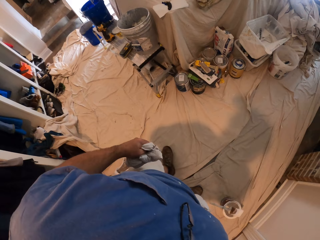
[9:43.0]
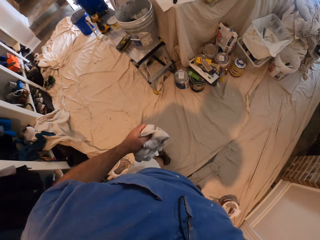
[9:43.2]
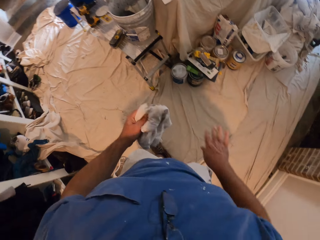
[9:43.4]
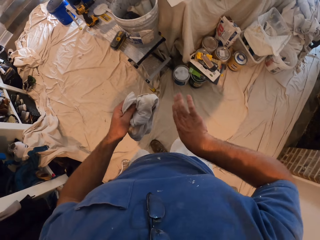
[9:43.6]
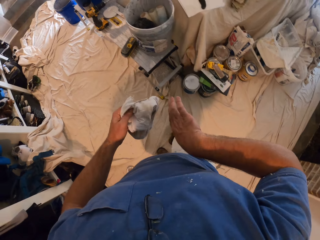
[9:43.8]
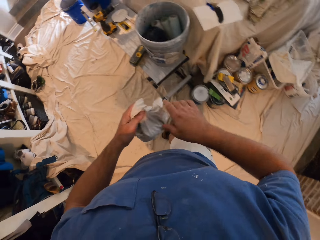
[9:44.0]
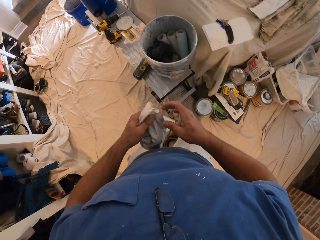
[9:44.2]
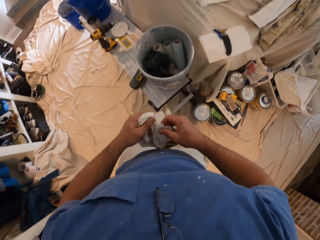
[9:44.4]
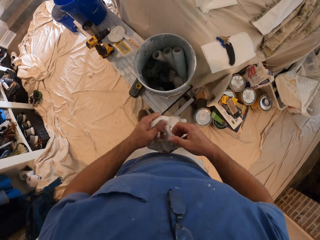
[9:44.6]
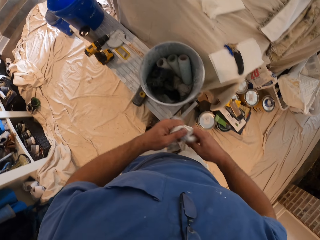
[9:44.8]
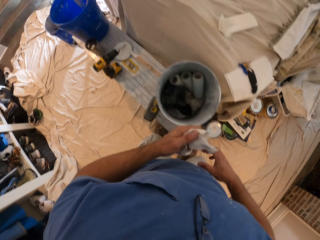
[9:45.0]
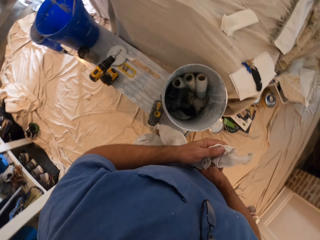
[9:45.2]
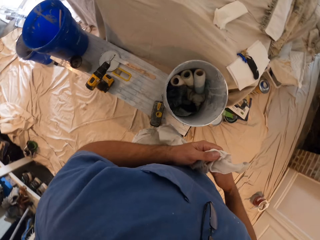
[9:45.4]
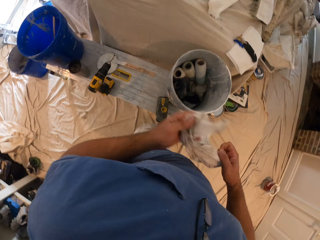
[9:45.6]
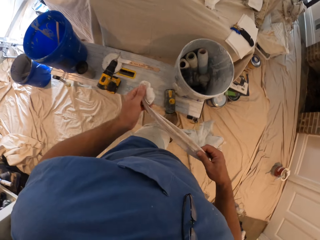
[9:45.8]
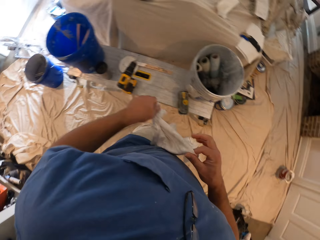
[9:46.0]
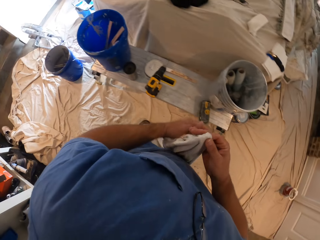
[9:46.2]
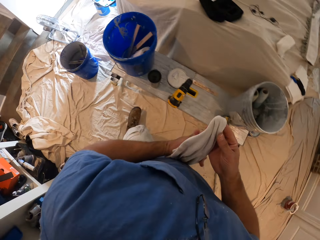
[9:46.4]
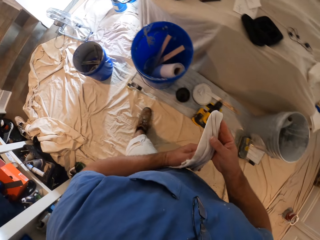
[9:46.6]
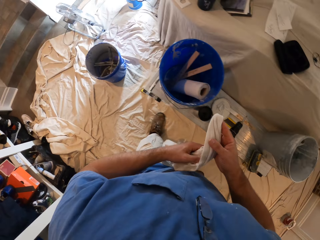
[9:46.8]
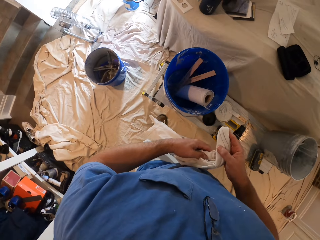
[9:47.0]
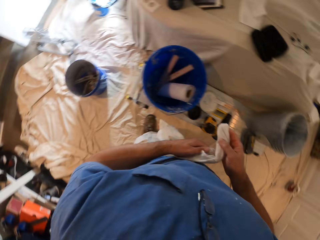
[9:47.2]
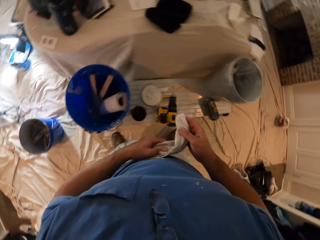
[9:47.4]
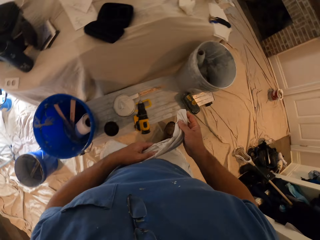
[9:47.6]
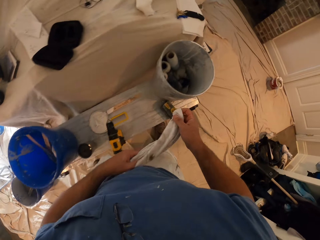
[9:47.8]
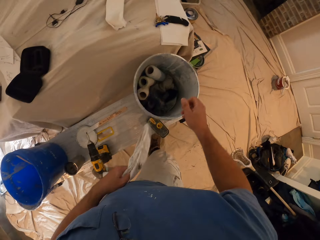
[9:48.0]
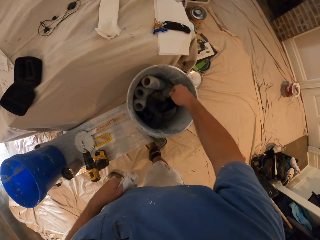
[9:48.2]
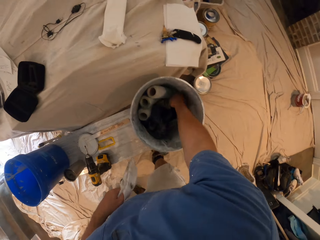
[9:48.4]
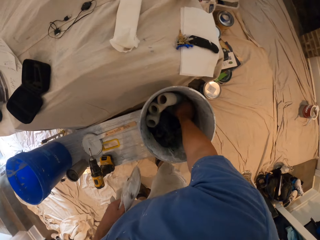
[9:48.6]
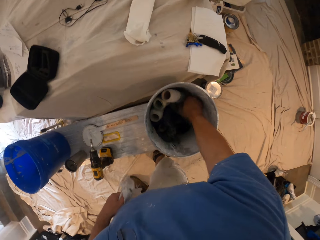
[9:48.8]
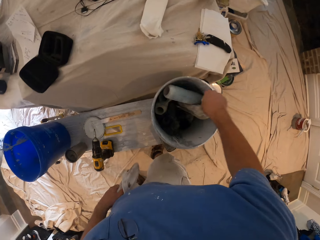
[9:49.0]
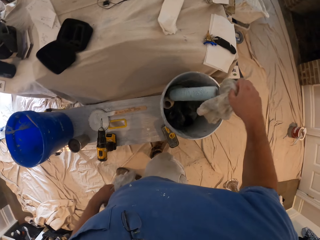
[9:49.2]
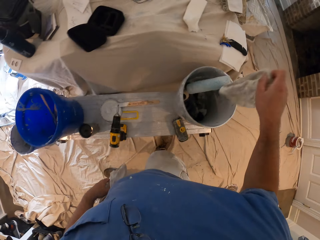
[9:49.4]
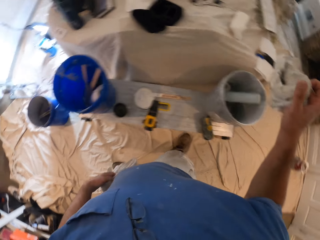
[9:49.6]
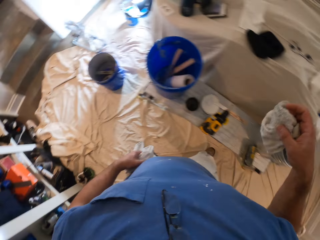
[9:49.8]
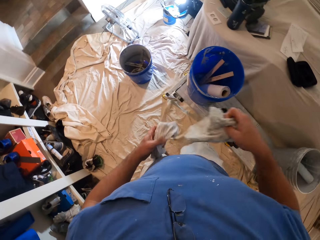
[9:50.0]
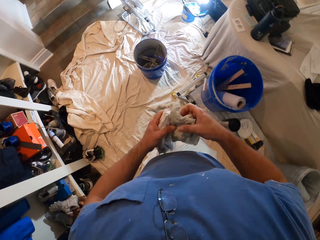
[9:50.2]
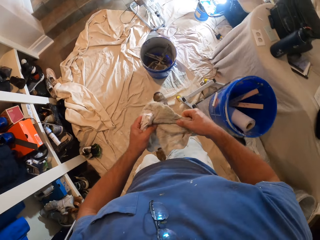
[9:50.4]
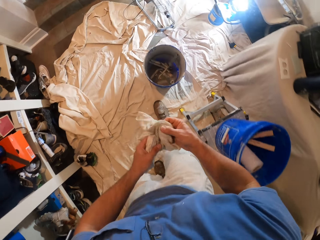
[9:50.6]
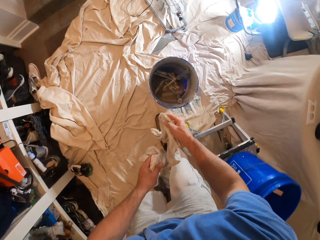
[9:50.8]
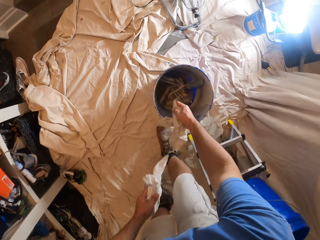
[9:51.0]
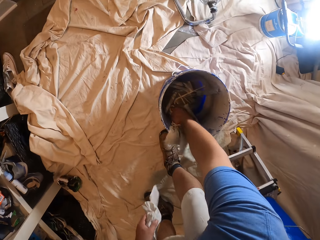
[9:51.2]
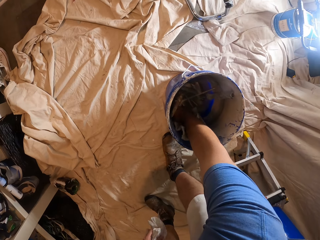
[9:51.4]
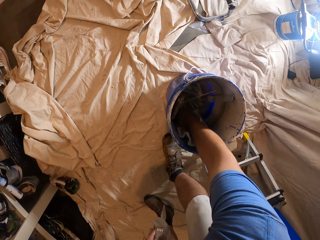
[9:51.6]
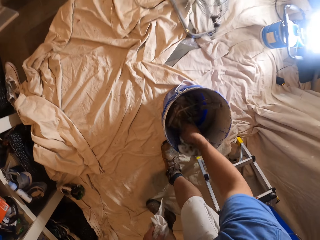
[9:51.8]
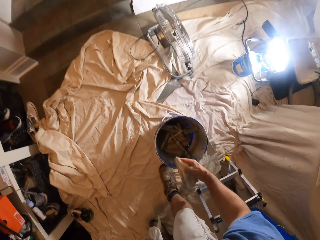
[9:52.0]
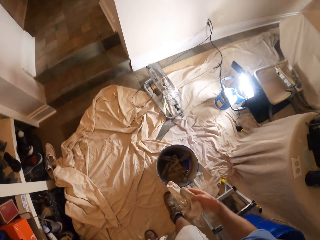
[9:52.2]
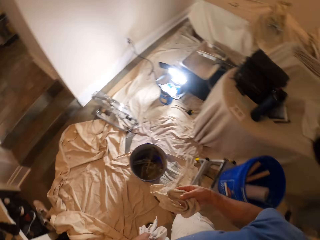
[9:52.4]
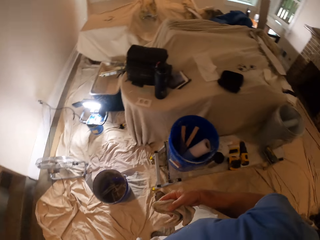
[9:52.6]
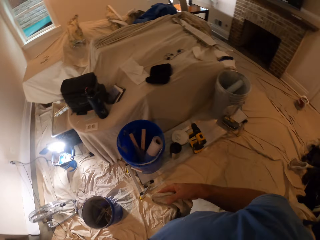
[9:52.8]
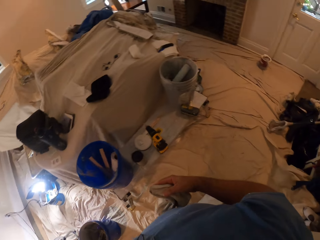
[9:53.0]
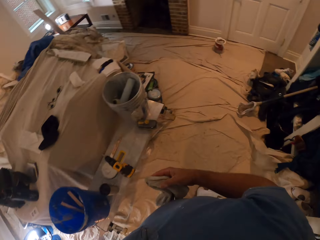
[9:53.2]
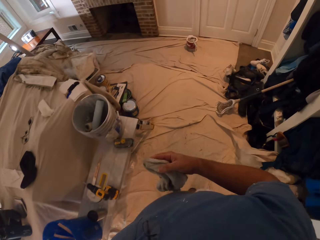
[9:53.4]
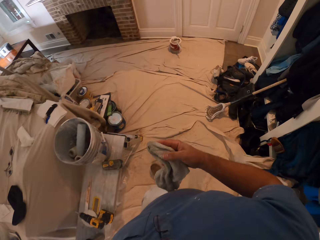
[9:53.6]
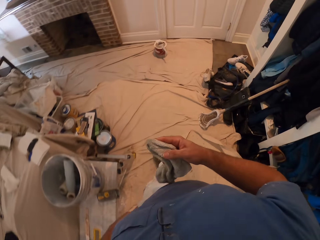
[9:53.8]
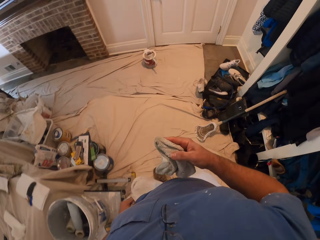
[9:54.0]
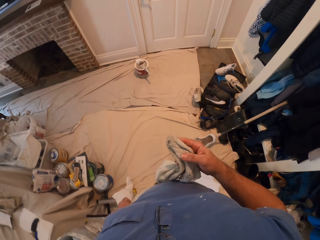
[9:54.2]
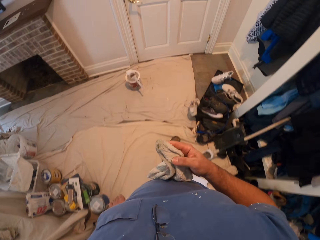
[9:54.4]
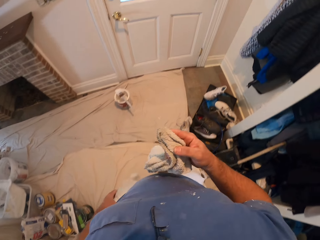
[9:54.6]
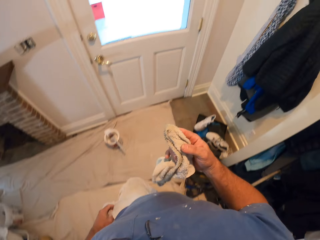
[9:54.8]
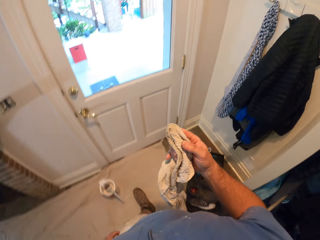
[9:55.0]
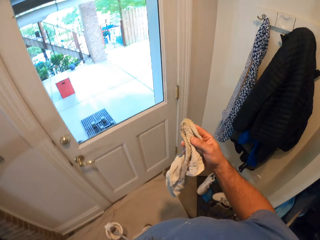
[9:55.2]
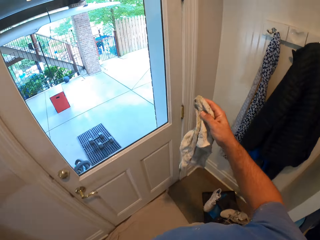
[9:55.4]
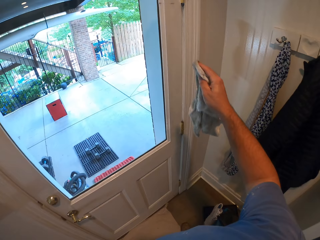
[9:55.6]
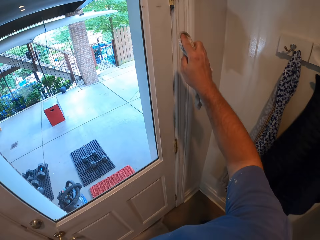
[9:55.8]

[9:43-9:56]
The camera wearer walks to a work bench. He looks at his right arm. He straightens out the cloth or rag with both his hands. He touches the rag. He picks out a piece of cloth from a bucket with his right hand. He straightens out the cloth with both his hands. He dips the cloth into the bucket of liquid on the floor with his right hand. He walks back to the door.

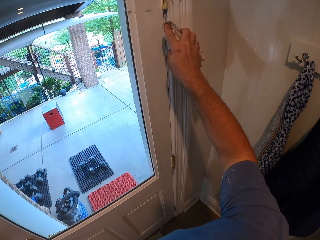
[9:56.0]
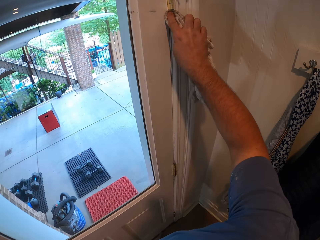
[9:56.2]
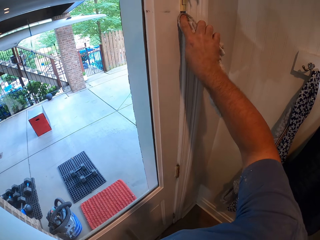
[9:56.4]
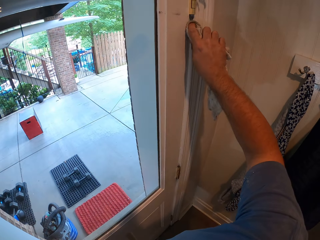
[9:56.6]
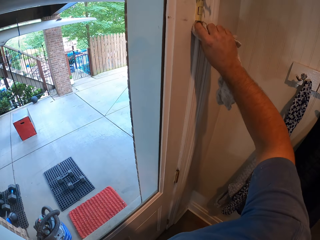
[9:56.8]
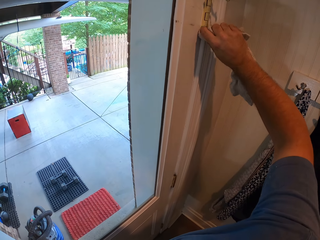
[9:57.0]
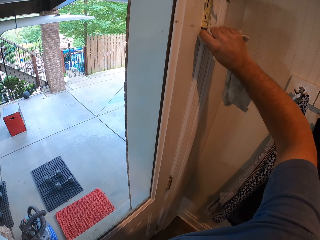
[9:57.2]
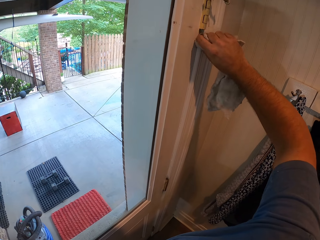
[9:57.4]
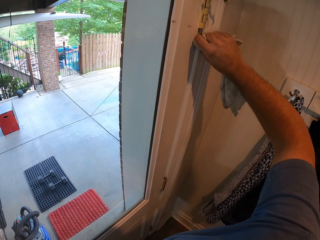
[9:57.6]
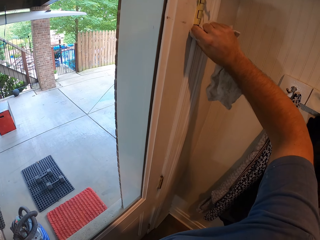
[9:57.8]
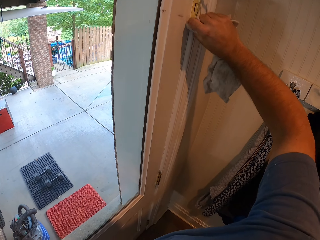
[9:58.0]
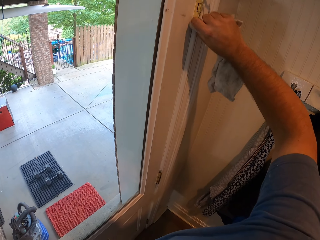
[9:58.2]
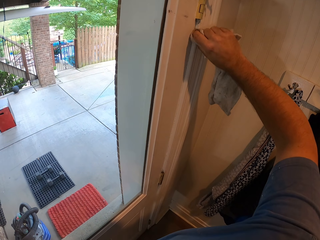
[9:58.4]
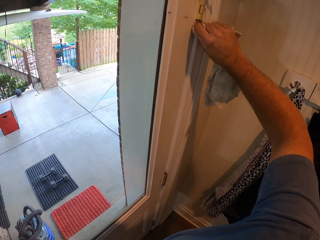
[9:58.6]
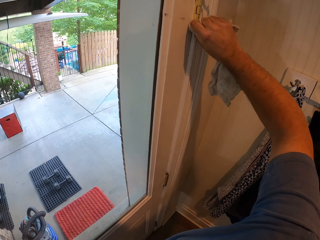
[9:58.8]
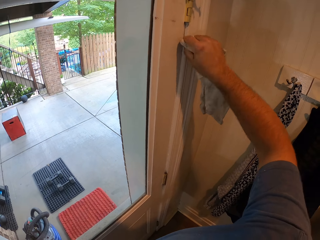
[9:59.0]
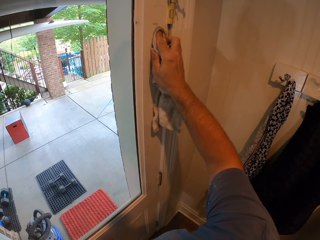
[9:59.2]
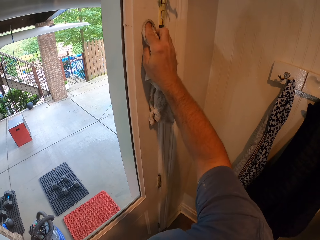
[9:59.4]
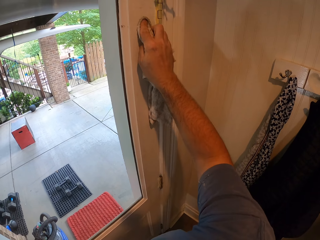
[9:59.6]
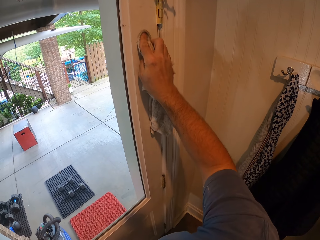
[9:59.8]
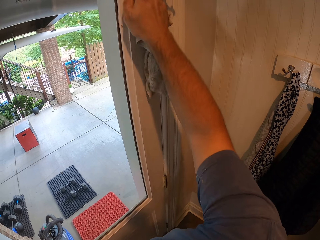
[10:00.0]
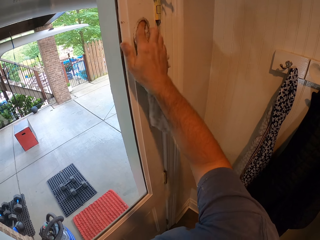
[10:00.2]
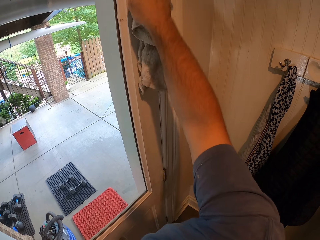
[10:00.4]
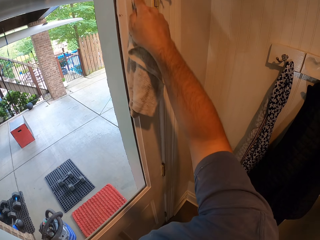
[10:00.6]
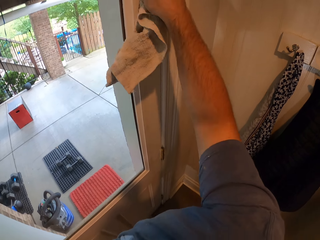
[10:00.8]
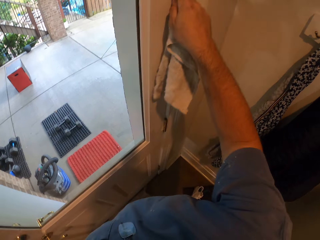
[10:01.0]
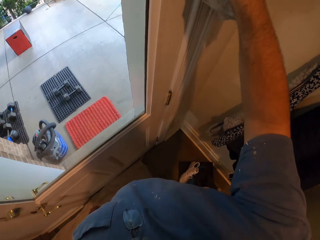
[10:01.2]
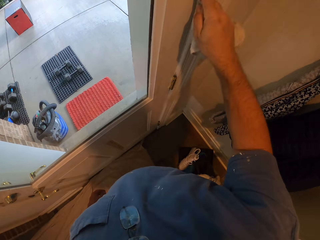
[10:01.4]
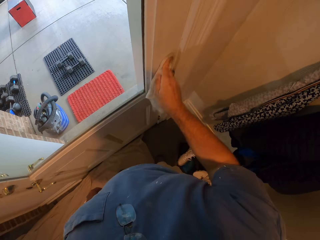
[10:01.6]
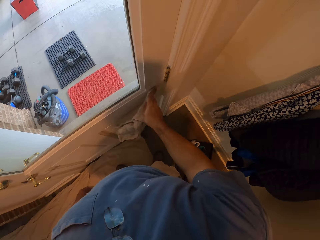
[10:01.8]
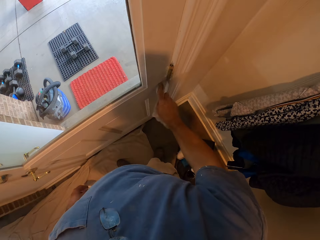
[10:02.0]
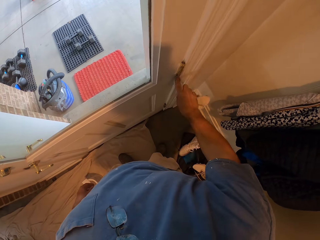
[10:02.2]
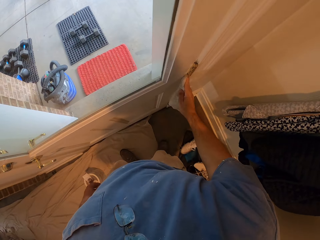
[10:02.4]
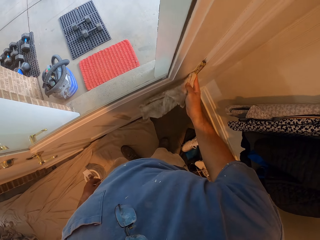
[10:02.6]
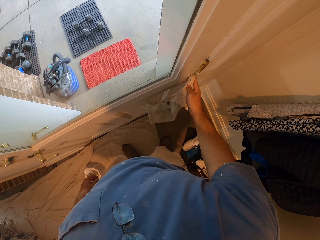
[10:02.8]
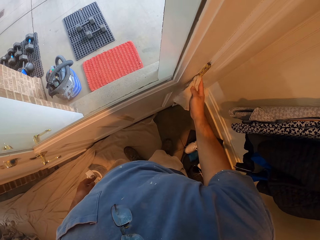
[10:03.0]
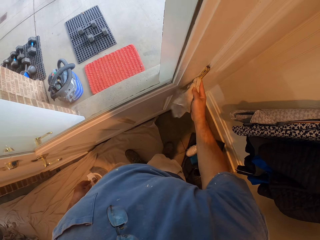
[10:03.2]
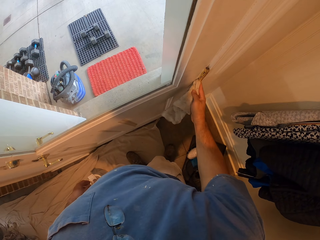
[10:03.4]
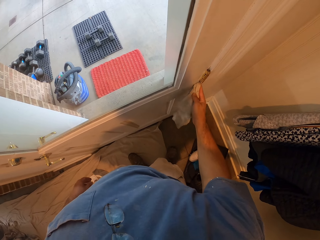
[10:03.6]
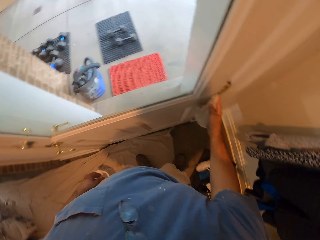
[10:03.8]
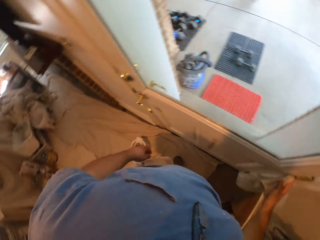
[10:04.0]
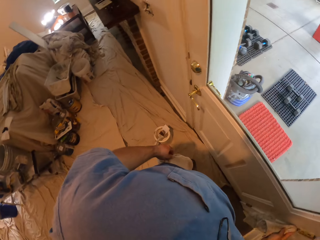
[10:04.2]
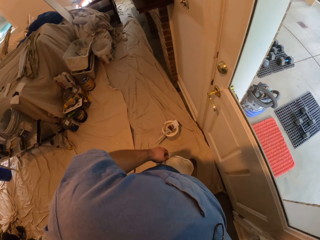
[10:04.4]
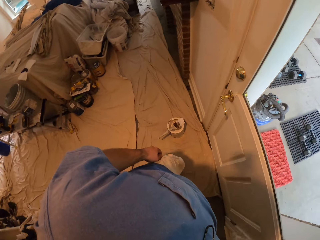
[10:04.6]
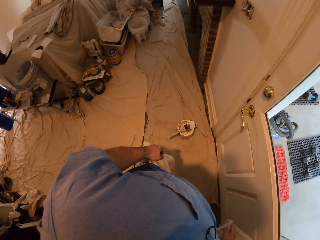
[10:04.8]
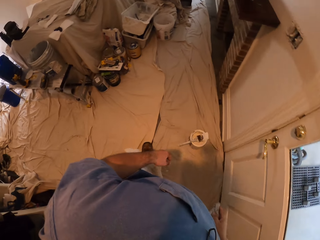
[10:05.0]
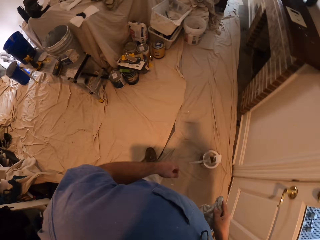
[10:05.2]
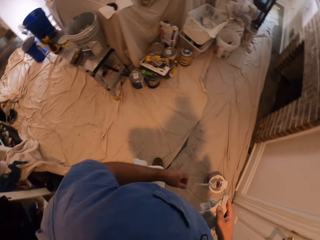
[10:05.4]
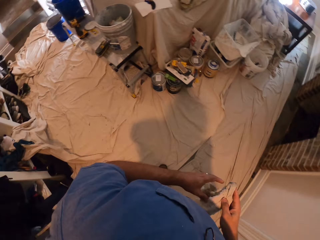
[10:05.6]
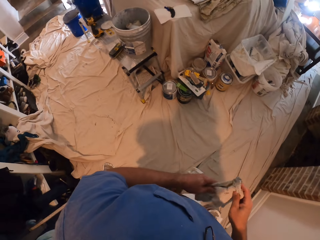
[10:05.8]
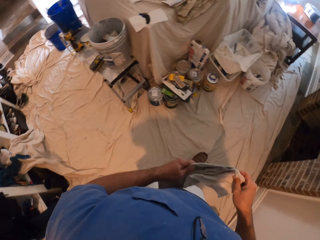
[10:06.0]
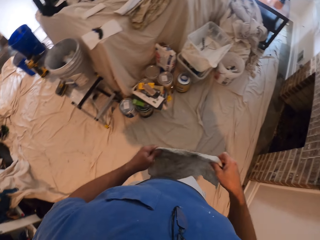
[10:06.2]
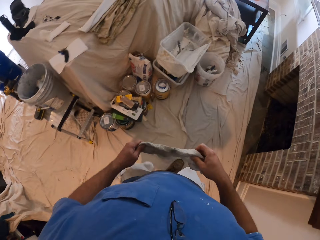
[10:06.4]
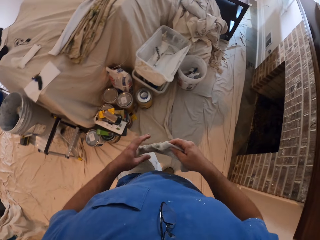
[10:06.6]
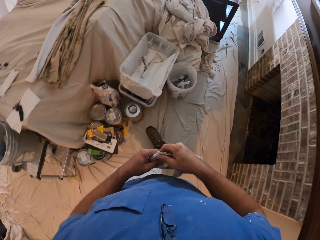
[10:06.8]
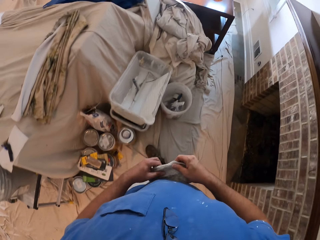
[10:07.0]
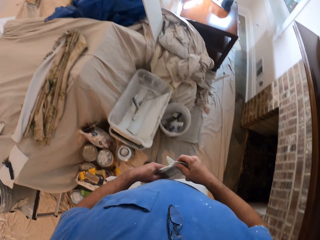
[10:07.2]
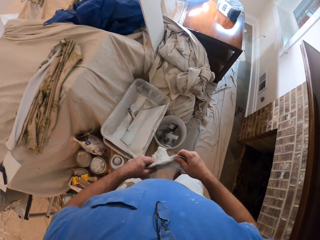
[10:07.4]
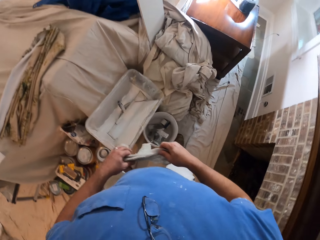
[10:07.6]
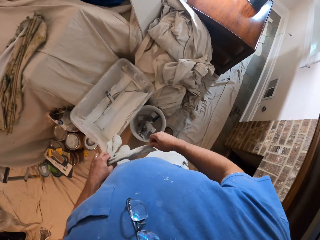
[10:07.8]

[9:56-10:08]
The camera wearer cleans the door with the cloth or rag in his right hand. He walks in the room and holds the rag. He passes the cloth from his right hand to his left hand.
